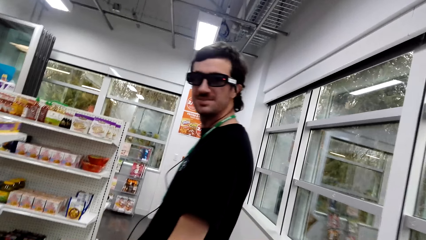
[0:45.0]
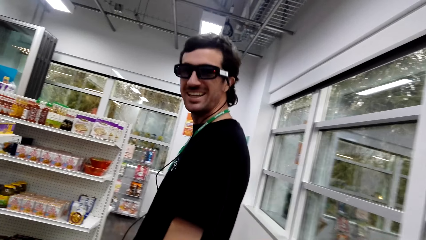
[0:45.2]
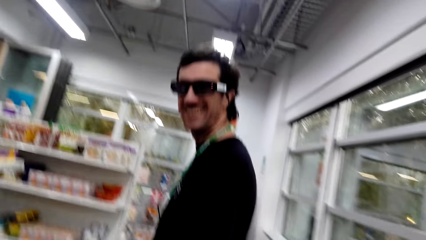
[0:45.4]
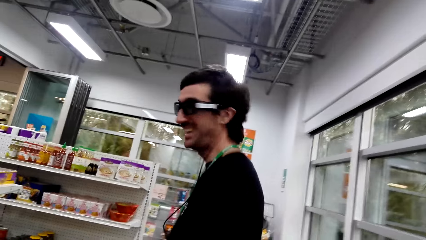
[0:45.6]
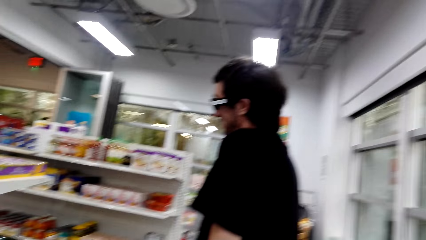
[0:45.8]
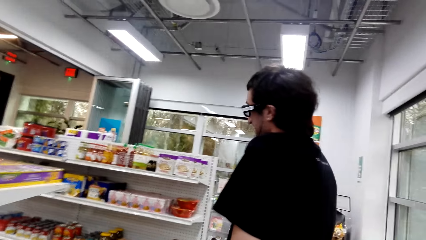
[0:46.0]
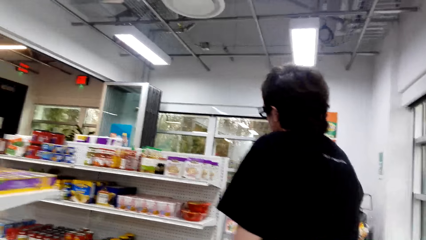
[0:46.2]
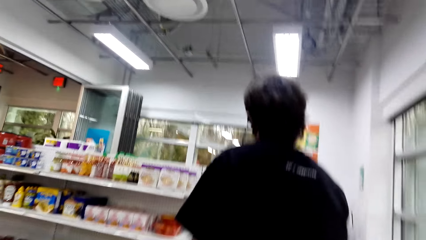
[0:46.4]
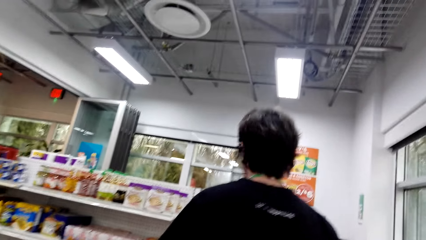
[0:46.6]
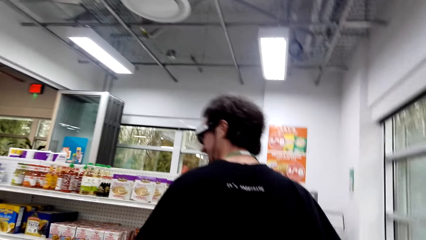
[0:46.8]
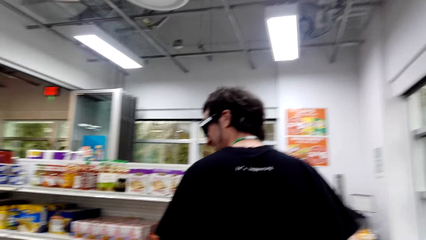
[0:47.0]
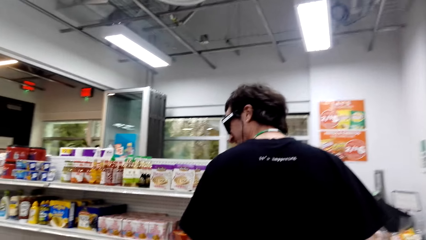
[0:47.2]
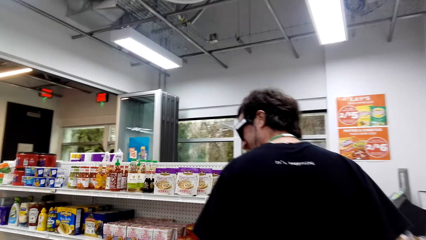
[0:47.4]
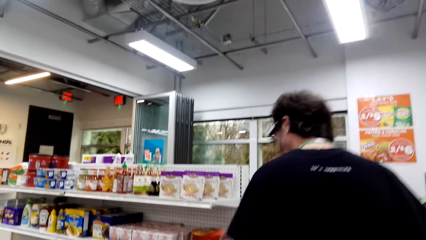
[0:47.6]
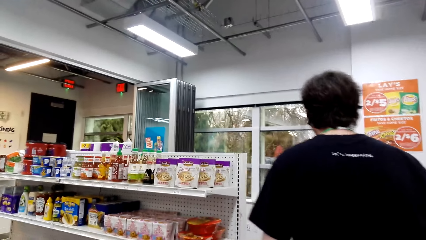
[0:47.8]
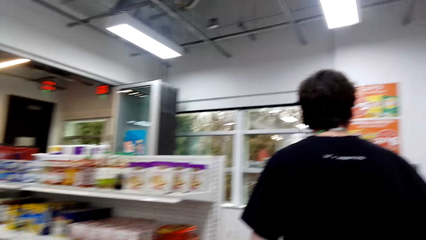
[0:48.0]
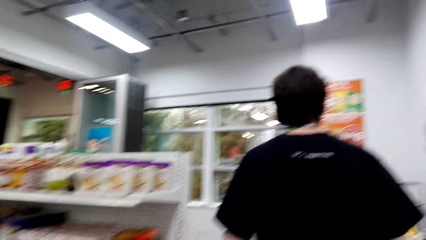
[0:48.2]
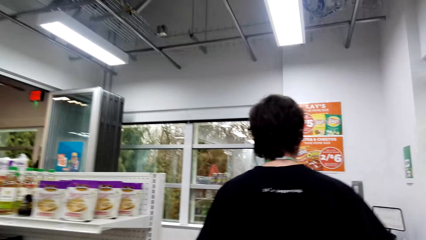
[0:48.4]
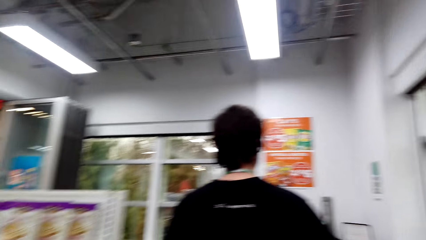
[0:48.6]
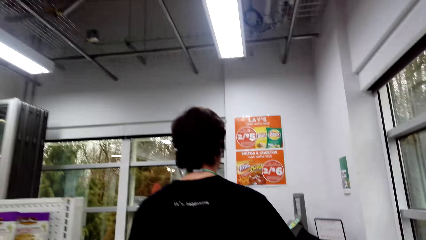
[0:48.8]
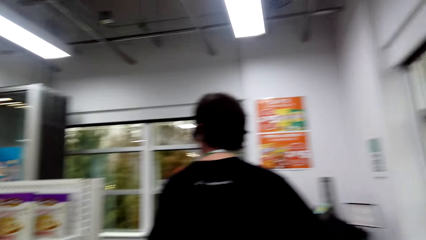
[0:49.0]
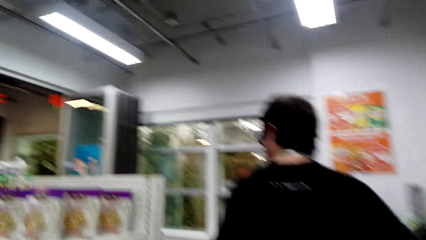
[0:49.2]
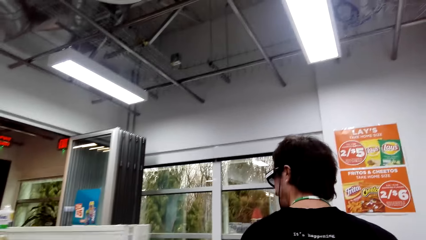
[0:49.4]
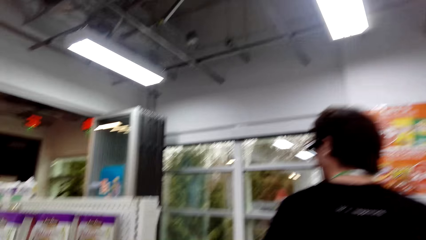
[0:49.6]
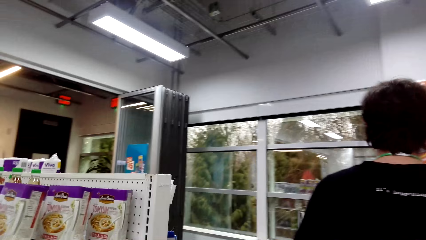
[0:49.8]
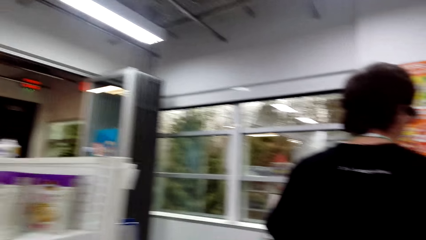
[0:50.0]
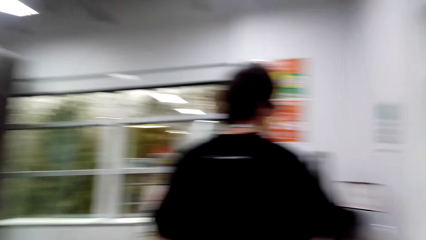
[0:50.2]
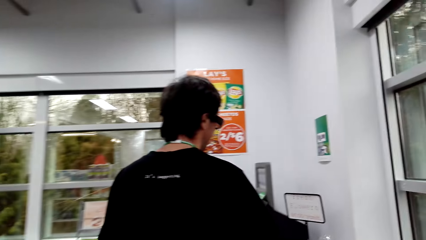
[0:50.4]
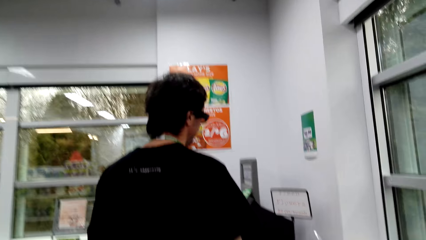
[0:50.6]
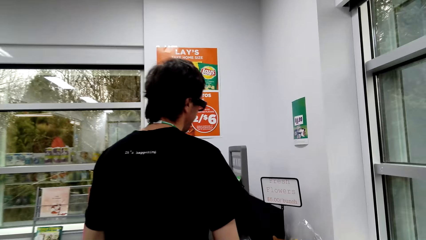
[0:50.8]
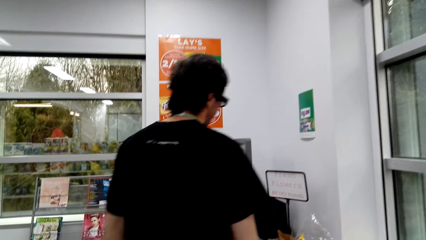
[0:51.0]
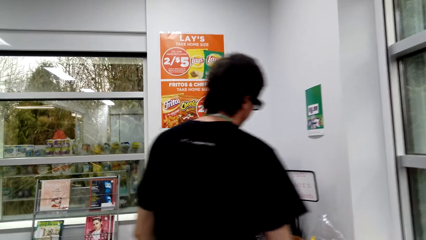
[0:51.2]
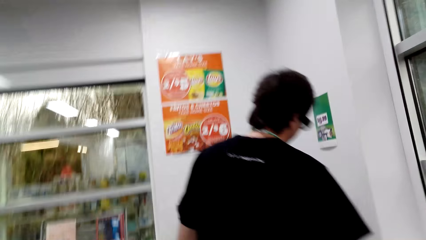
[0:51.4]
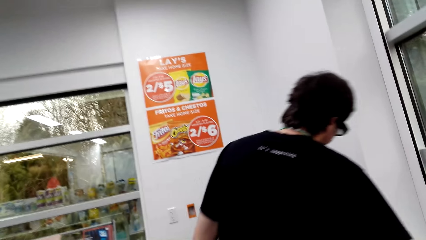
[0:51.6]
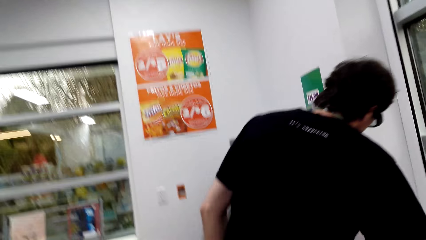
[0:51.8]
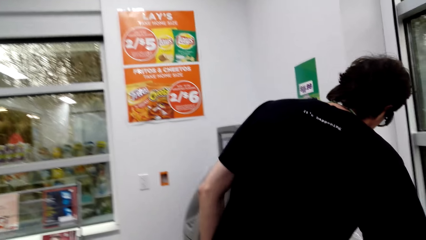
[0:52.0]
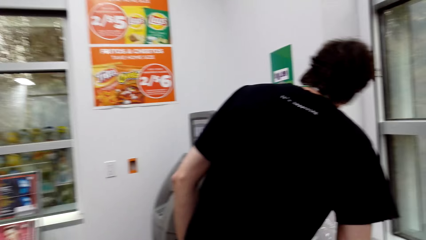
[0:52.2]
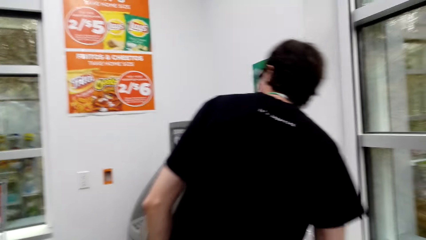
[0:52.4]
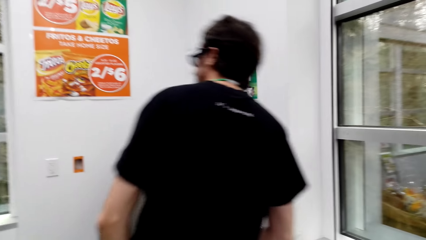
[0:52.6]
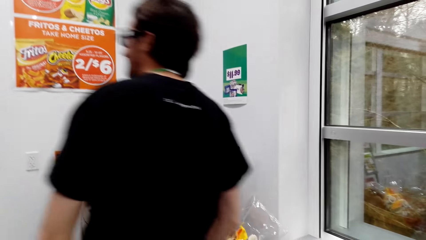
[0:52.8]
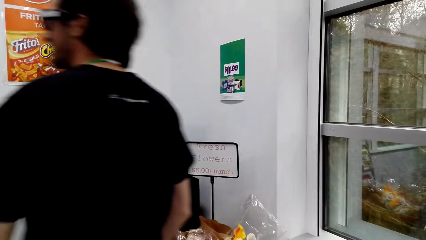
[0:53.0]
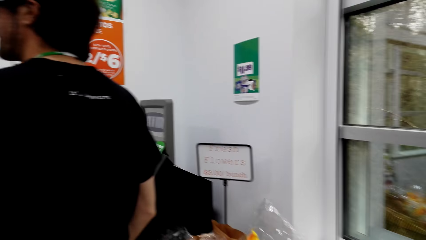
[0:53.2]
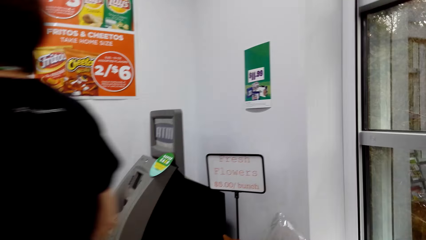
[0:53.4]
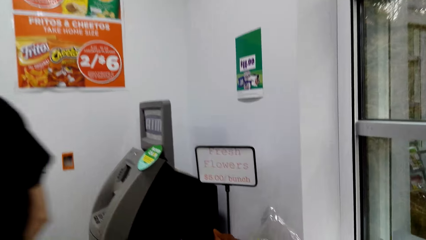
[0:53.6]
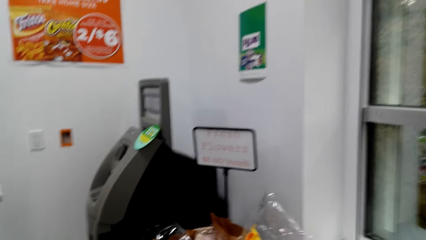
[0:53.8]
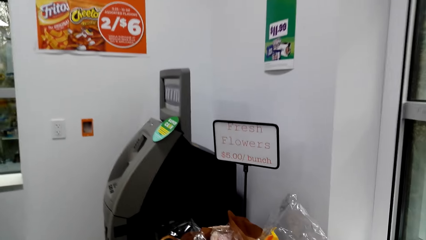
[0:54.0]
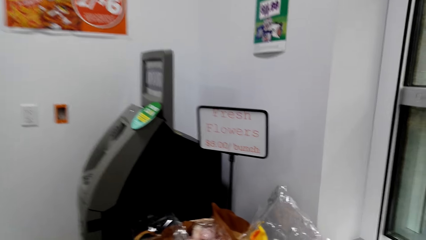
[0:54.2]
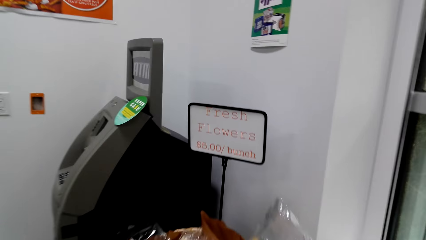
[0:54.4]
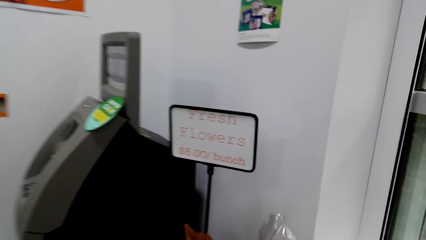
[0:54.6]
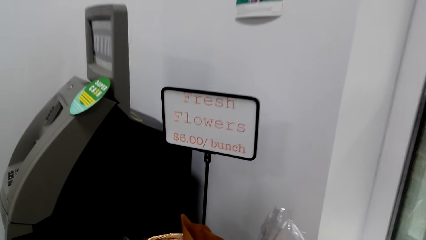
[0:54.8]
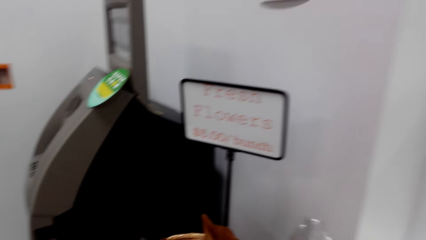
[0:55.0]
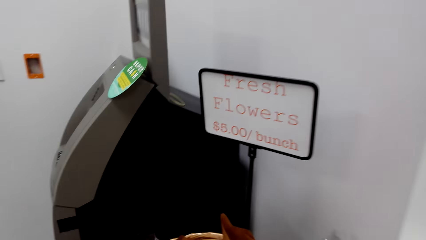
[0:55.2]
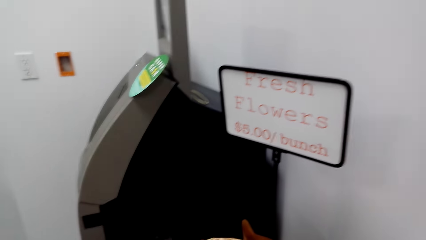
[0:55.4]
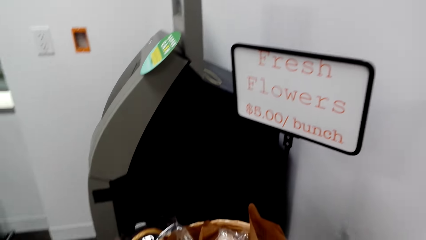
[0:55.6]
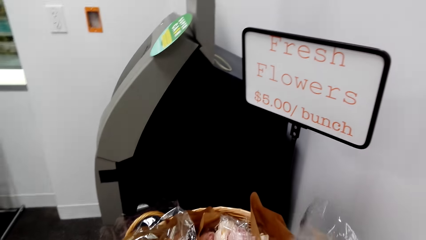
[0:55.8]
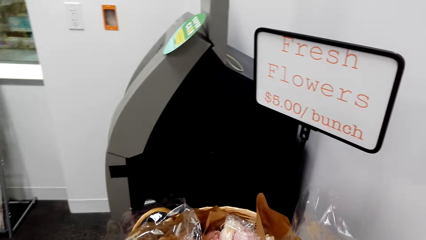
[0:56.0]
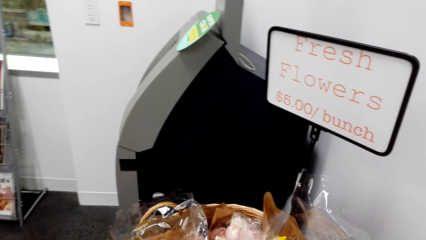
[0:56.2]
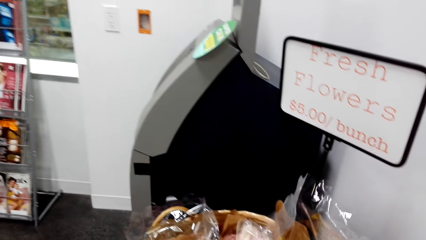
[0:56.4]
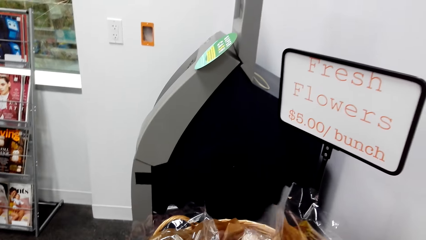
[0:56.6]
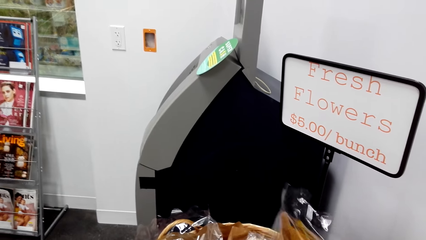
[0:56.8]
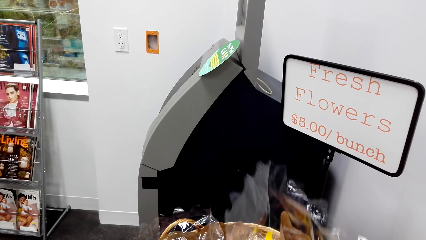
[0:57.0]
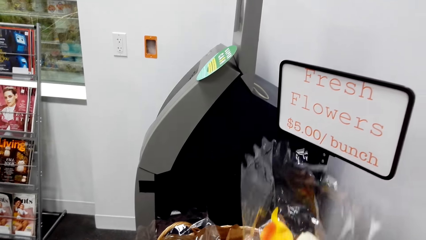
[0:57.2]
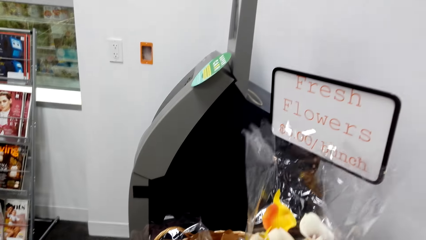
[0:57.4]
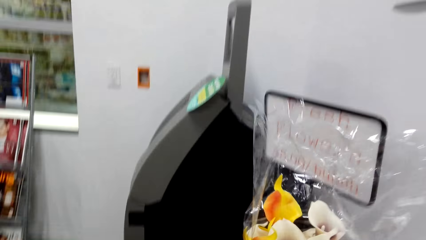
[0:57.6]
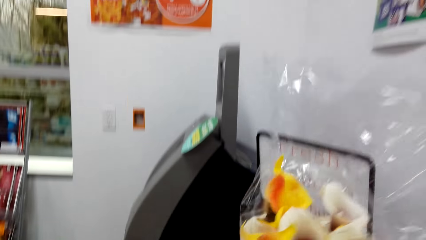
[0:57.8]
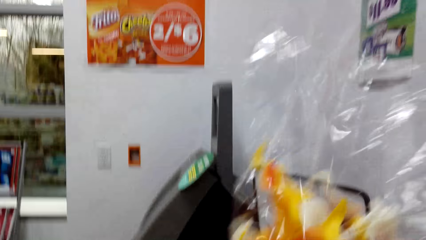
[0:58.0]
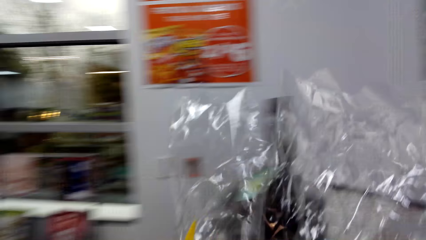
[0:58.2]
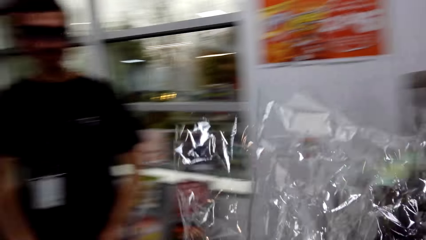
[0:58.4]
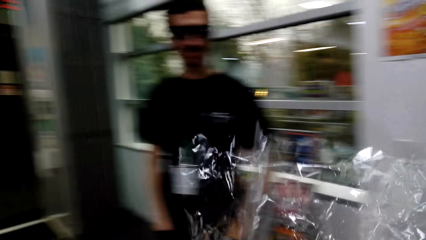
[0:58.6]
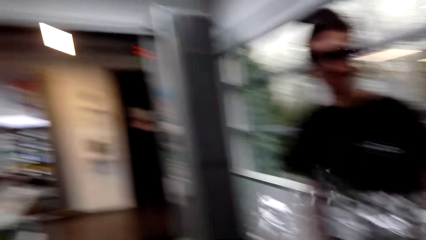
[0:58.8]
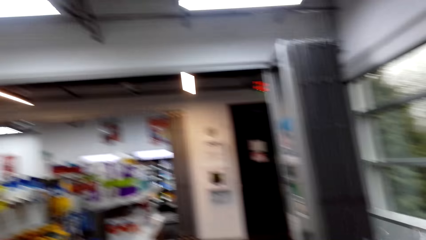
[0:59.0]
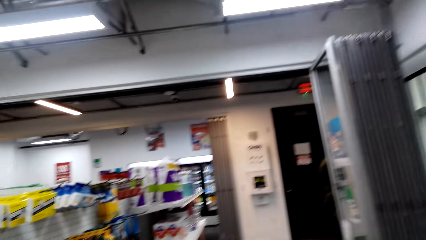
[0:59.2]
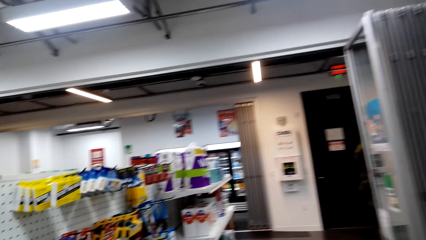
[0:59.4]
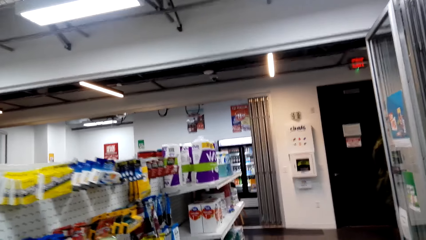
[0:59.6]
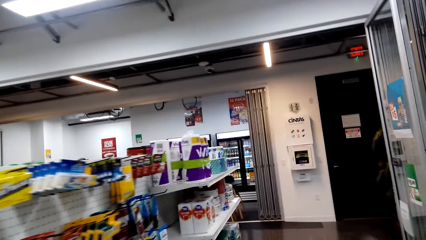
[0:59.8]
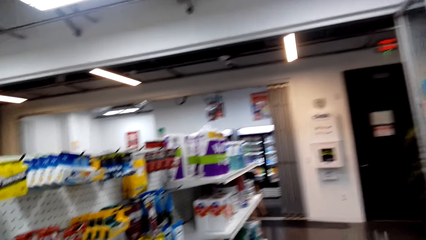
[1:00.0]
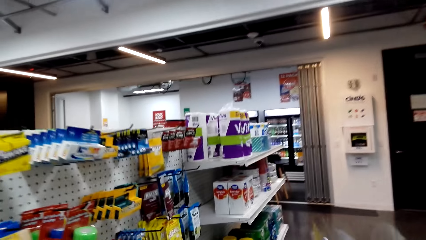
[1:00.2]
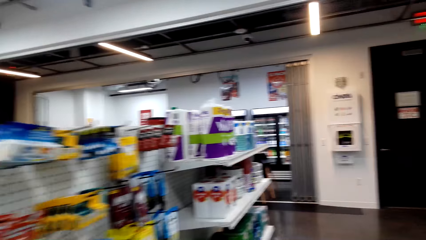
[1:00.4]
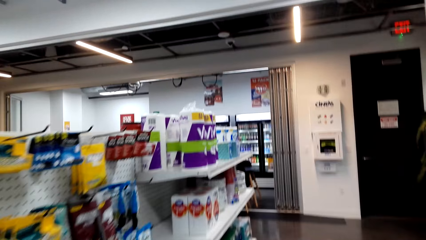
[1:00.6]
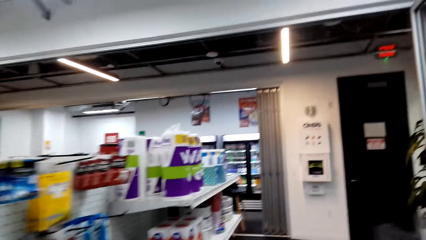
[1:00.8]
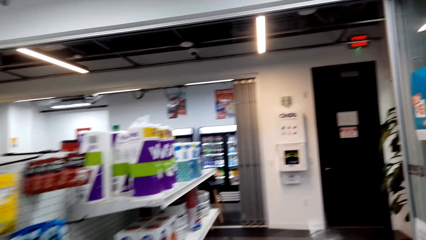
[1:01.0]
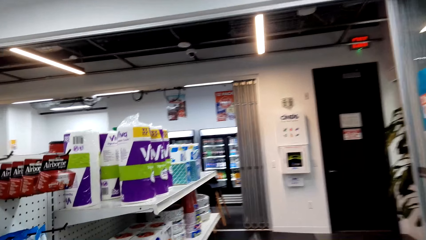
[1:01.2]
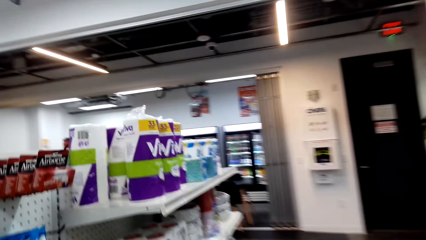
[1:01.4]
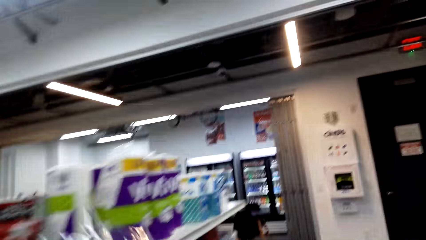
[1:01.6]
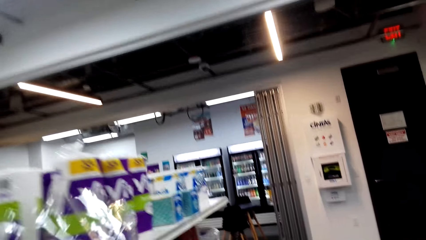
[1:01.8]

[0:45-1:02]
A man looks around. The camera wearer steps forward. They pick up a packed flower. They look at the flower. They step forward.
